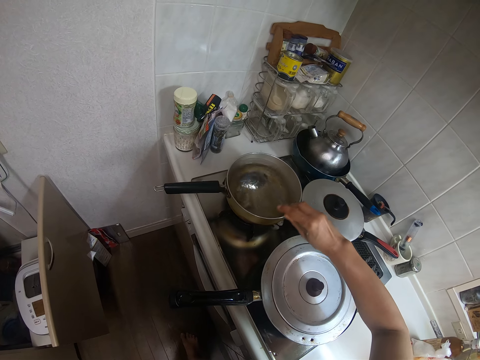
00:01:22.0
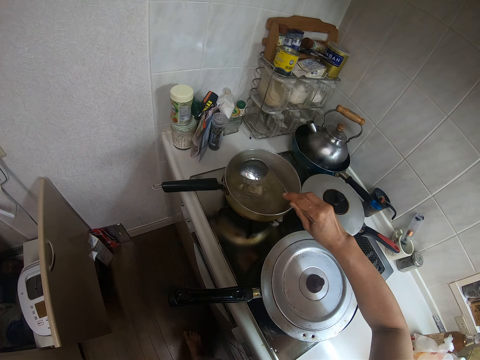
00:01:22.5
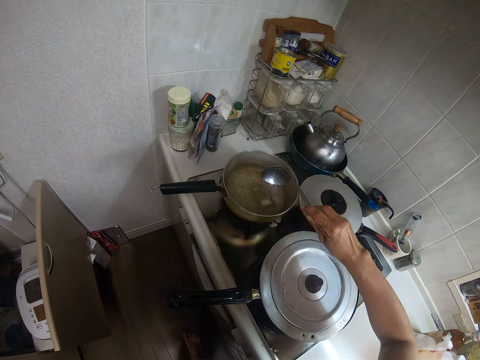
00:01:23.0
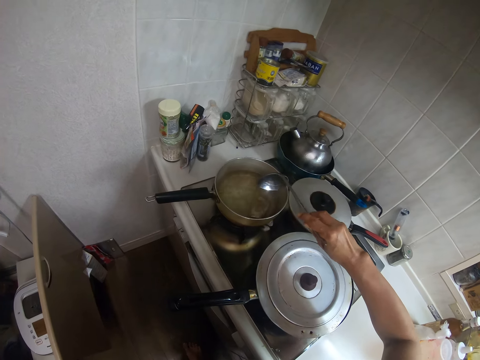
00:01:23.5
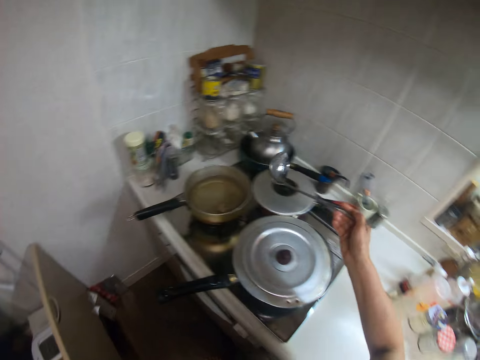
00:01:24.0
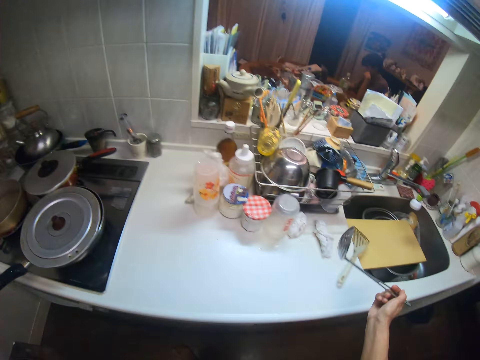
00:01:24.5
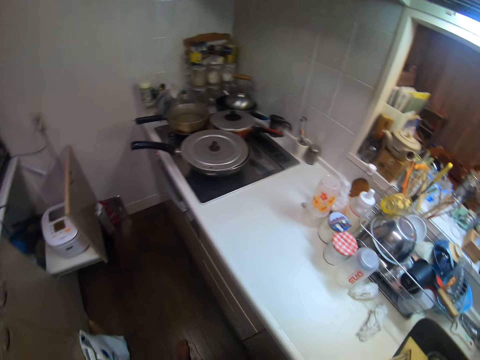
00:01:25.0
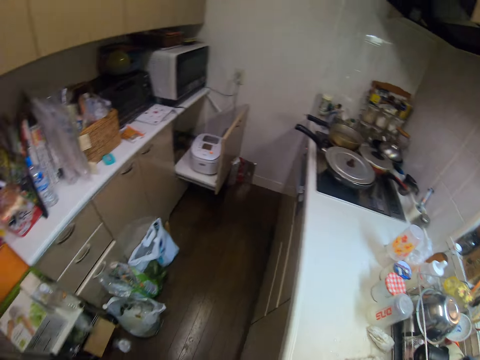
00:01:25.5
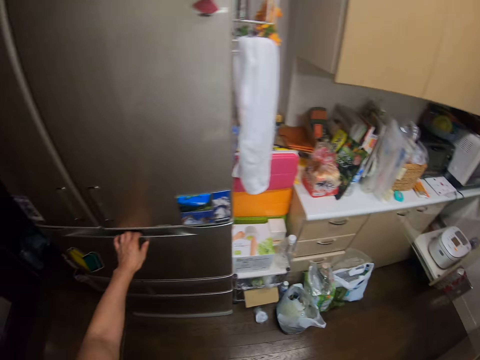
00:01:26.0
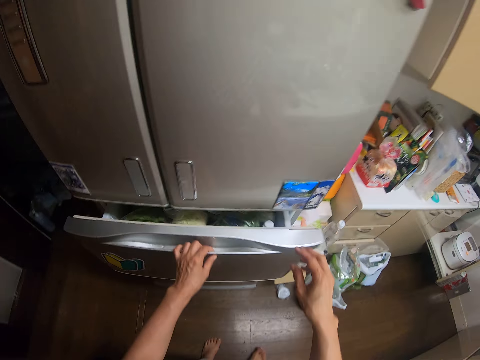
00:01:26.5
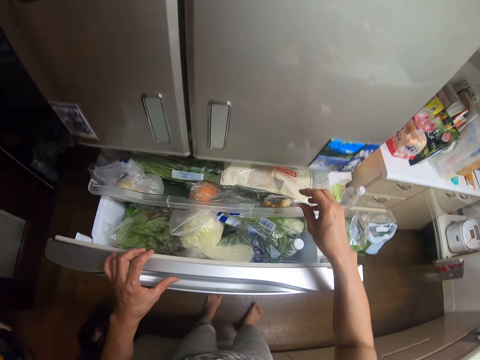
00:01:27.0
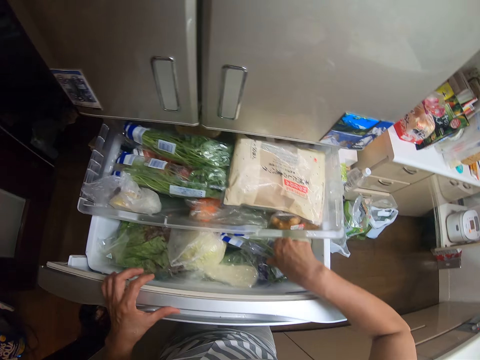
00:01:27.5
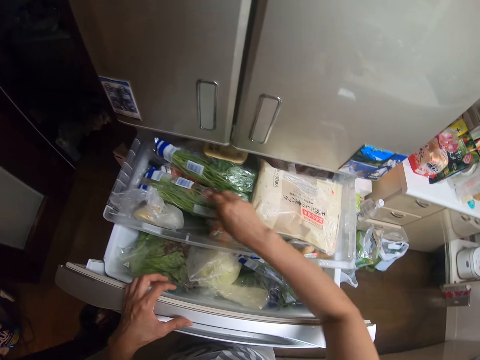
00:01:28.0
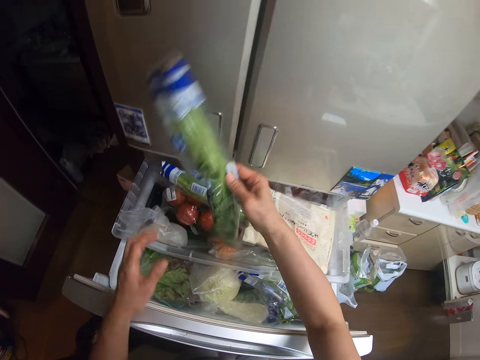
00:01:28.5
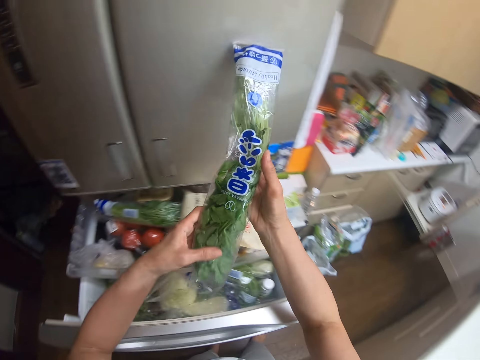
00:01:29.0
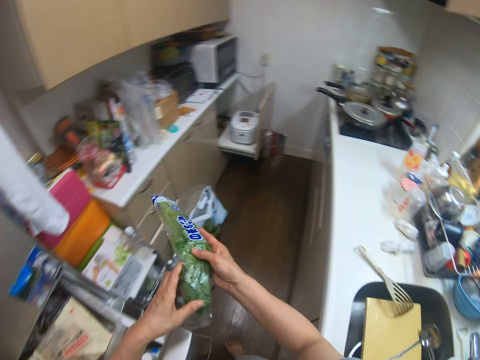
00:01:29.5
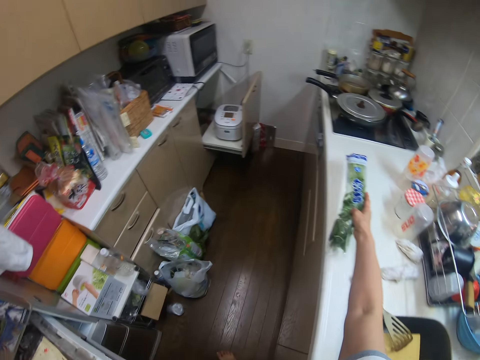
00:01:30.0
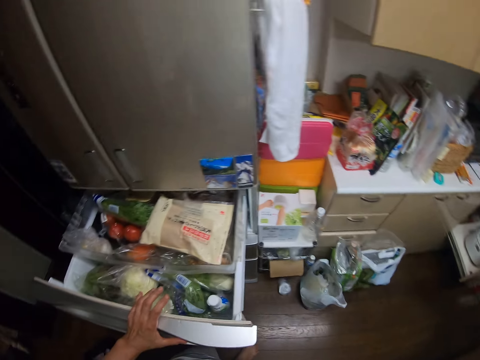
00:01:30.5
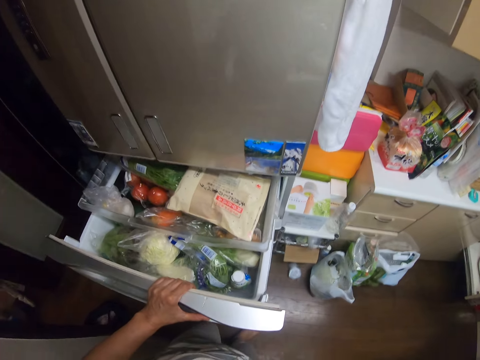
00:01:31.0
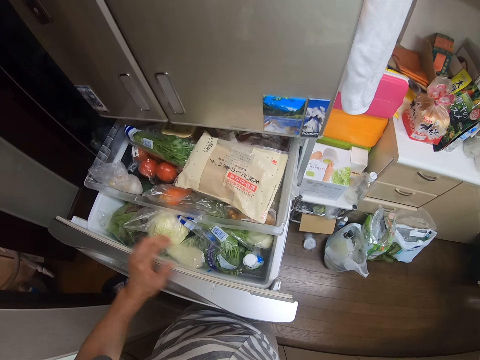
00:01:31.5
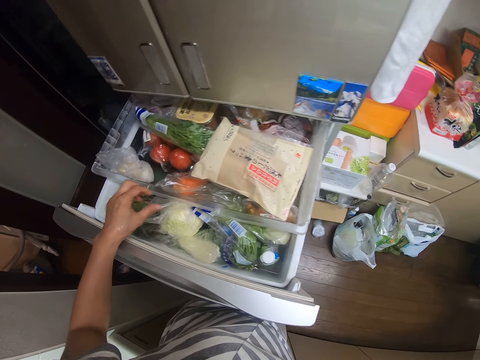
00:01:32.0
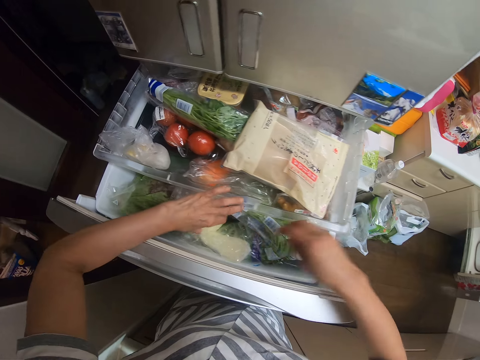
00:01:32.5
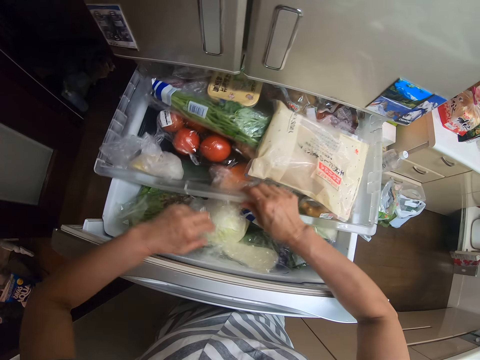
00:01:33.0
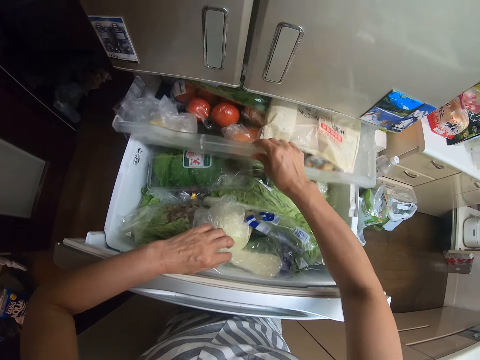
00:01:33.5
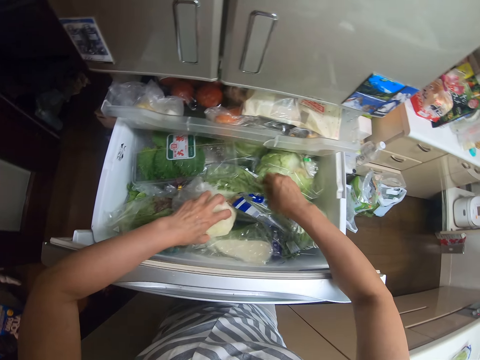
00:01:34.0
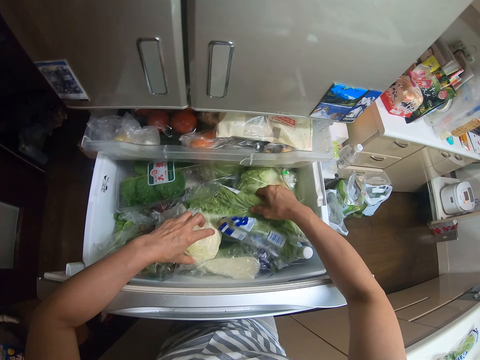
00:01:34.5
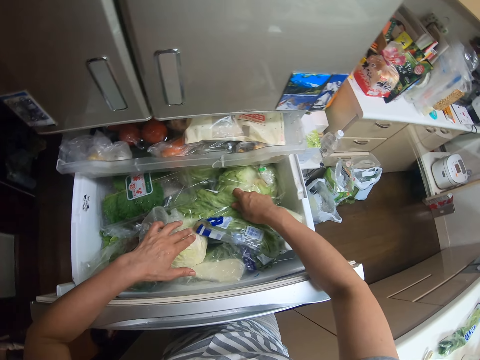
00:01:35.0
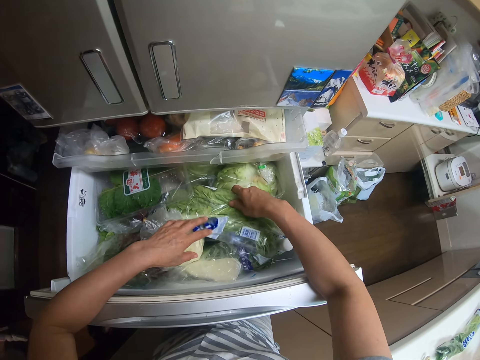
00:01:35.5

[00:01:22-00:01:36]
The camera wearer stirs liquid in the frying pan with the spoon. They shake the spoon. They hit the spoon on the frying pan. They drop the spoon on the chopping board. They move in the kitchen. They open the fridge. They pull a fridge drawer. They pick a nylon of vegetables from the fridge drawer. They drop the nylon of vegetables on the kitchen worktop. They push a compartment of the fridge drawer. They search through the fridge drawer. They arrange the vegetables in the fridge drawer.

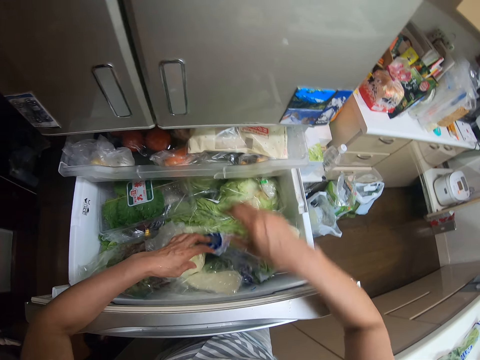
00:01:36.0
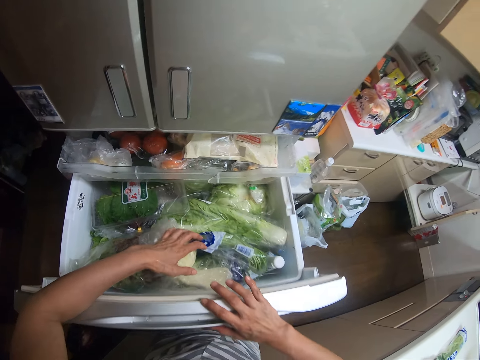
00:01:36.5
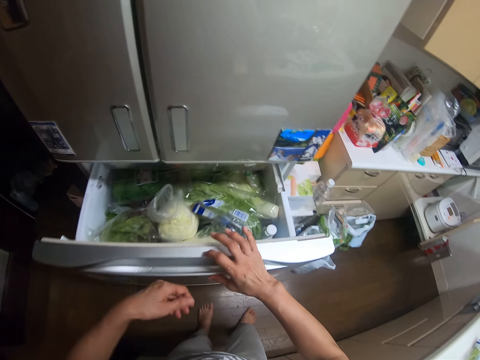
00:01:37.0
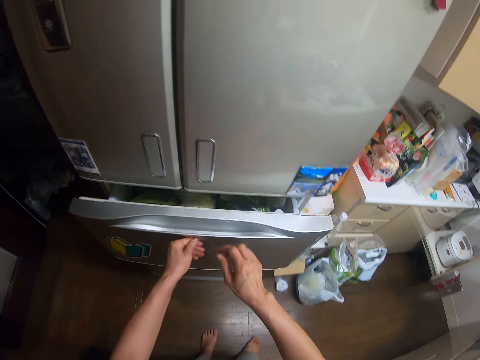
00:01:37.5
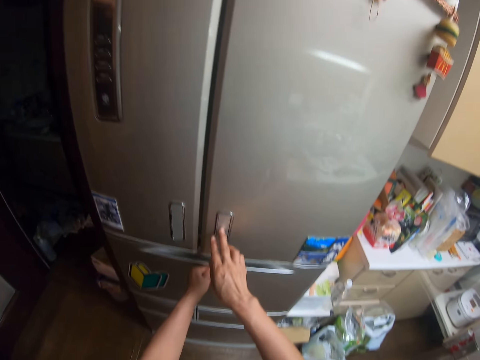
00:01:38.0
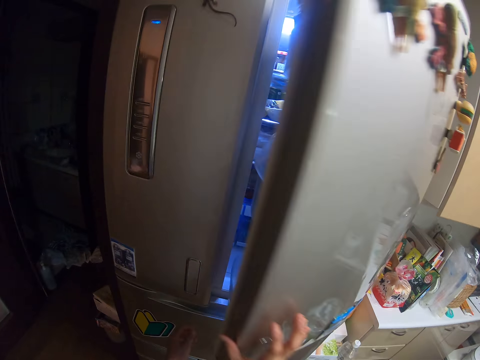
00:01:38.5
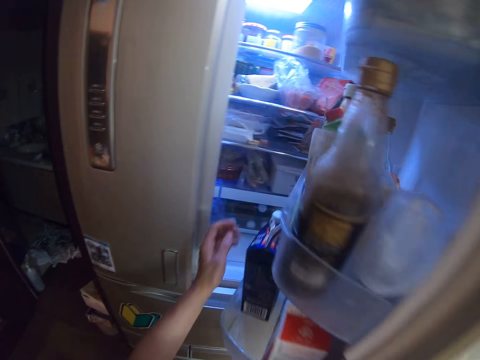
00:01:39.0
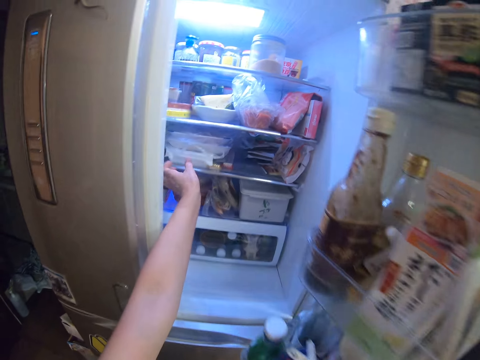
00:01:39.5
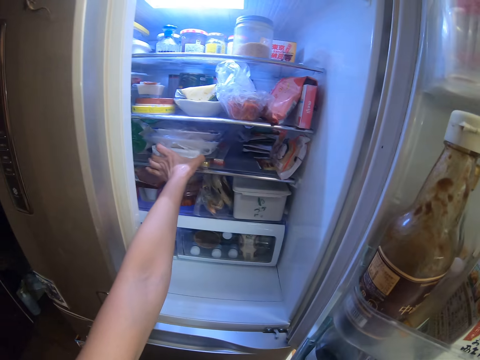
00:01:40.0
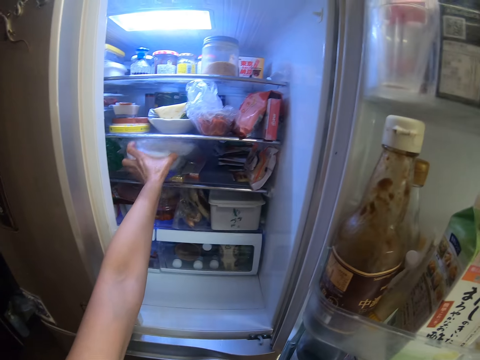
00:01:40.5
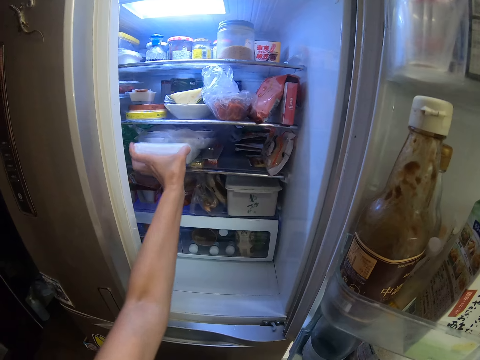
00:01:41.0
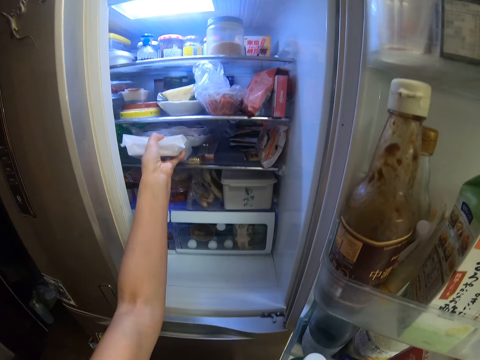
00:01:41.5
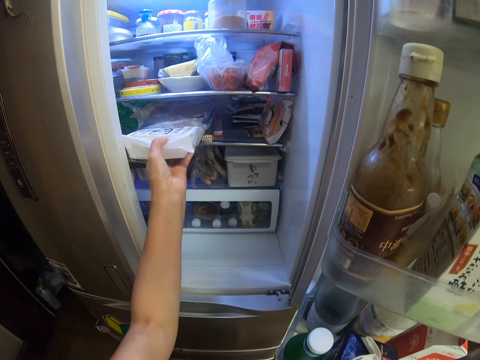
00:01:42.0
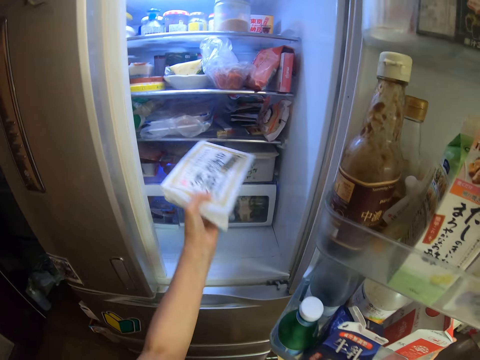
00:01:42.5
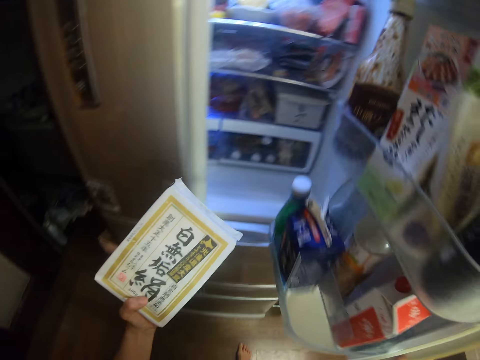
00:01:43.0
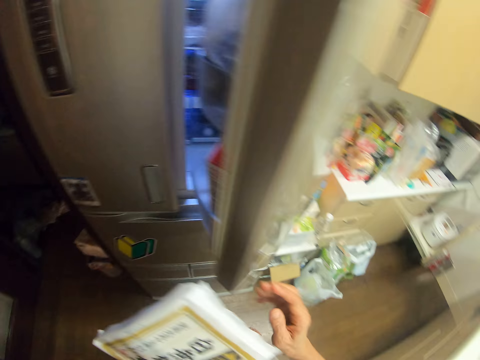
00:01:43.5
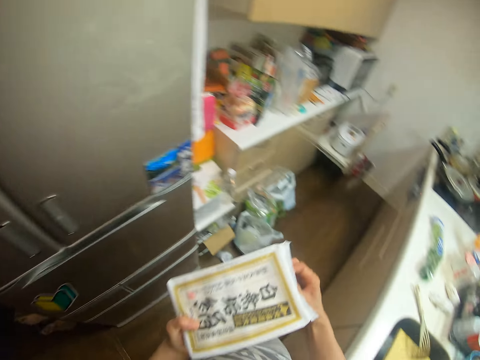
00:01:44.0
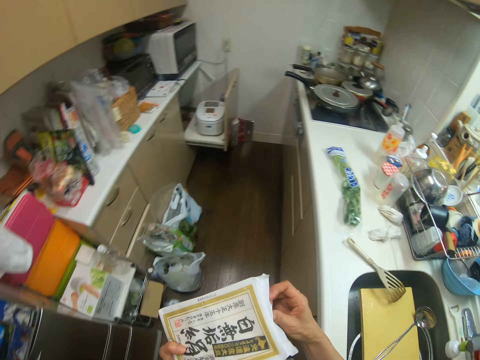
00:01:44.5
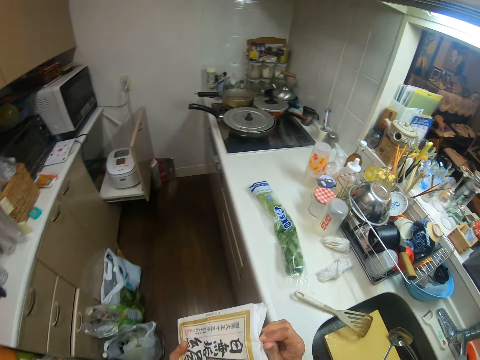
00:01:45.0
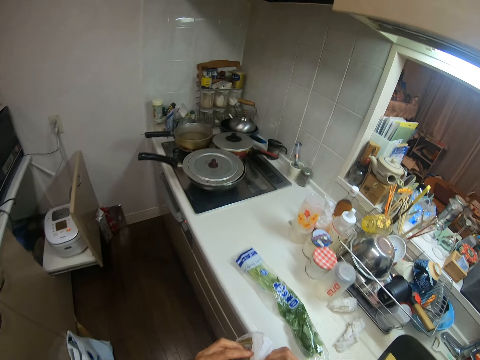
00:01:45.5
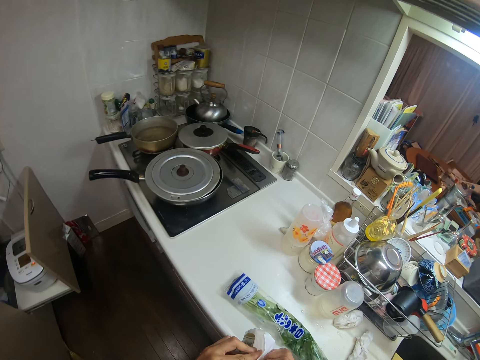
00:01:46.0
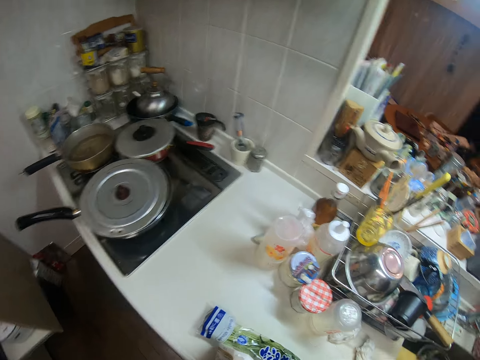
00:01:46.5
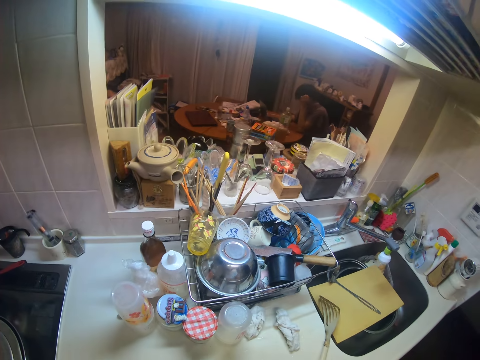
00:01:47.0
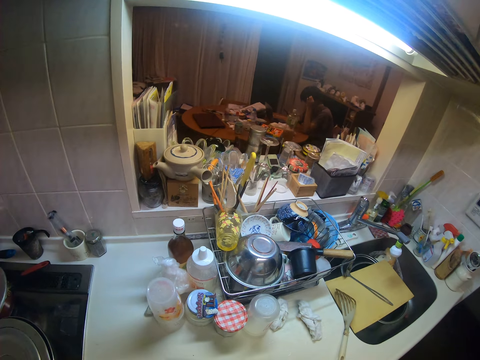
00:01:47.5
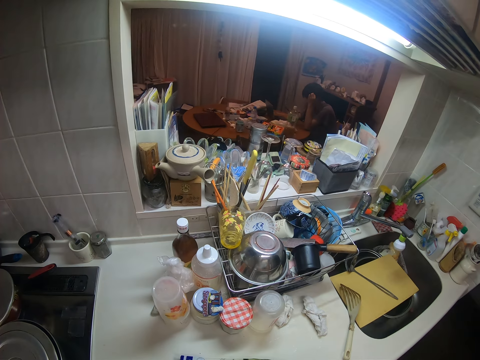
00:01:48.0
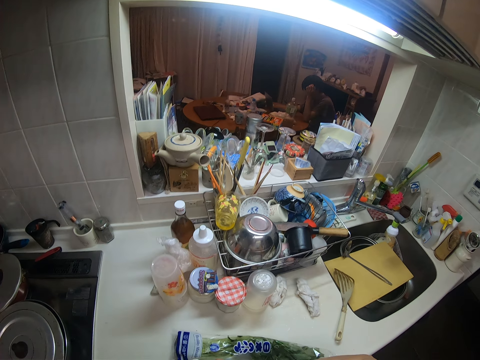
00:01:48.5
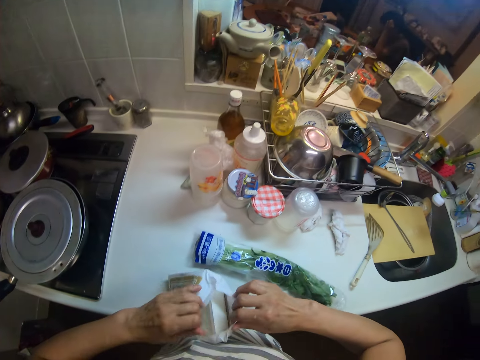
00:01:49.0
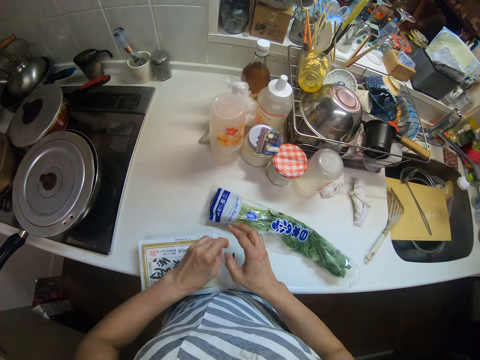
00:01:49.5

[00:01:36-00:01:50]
The camera wearer closes the fridge. They close the fridge drawer. They open the door of the fridge. They pick a sachet of cooking ingredients from the fridge. They close the door of the fridge. They unseal the sachet of cooking ingredients.
